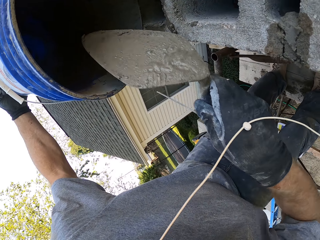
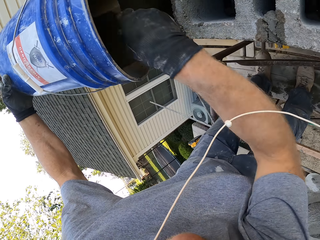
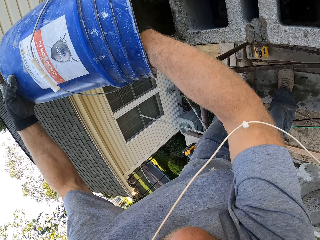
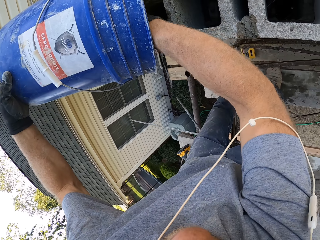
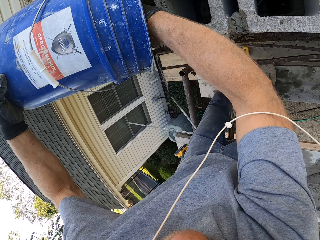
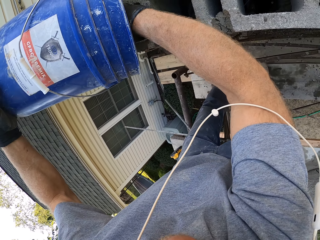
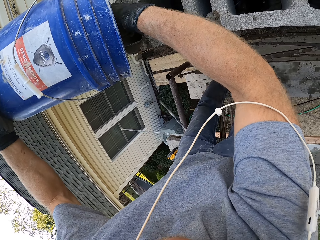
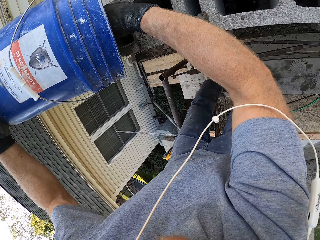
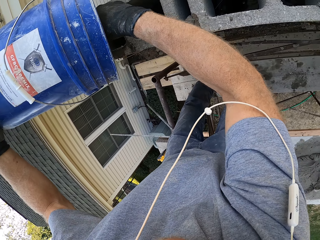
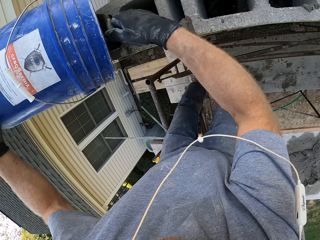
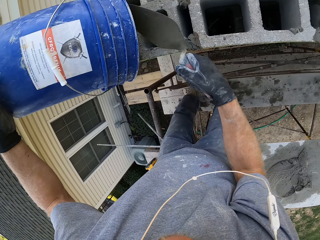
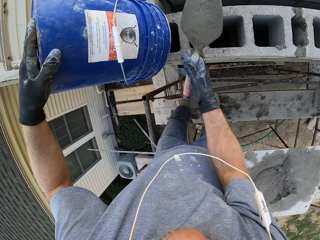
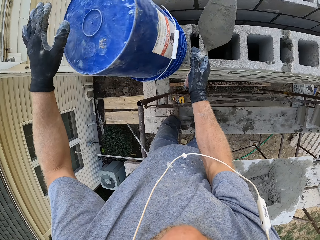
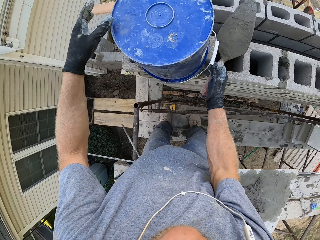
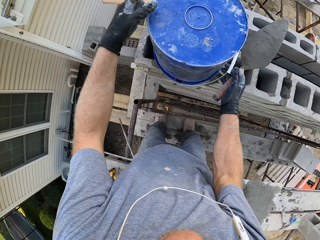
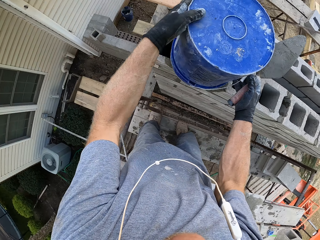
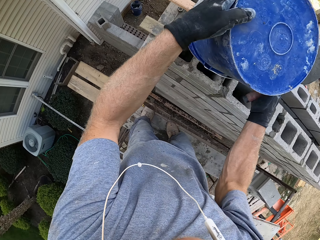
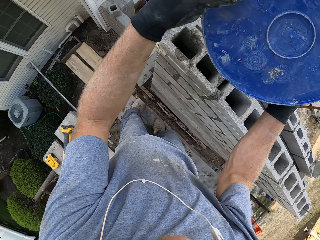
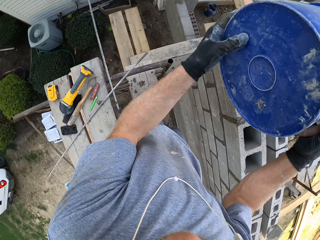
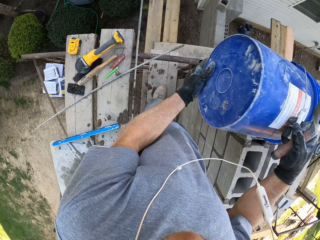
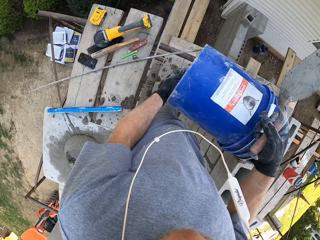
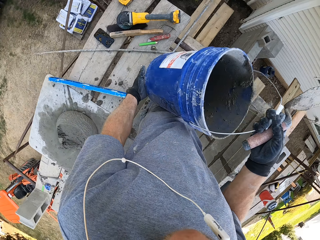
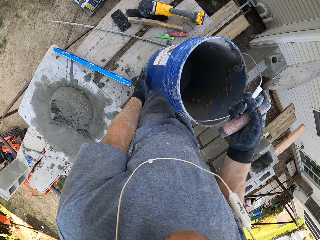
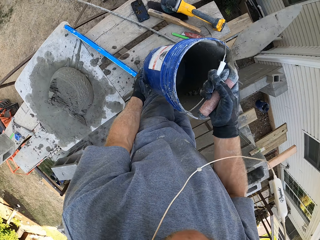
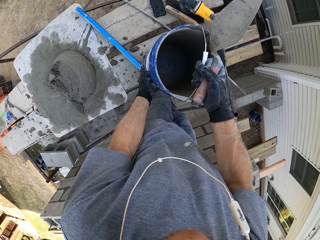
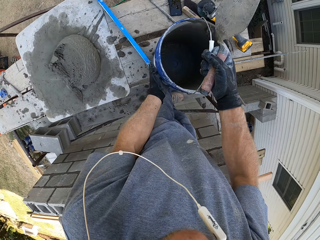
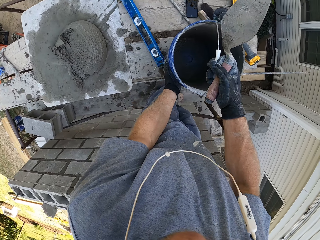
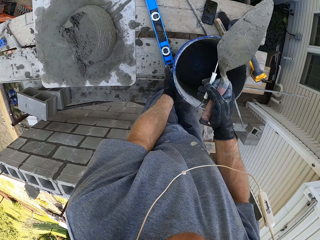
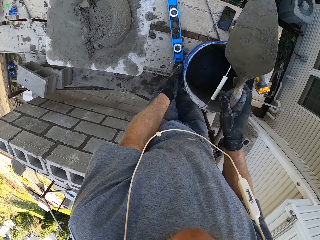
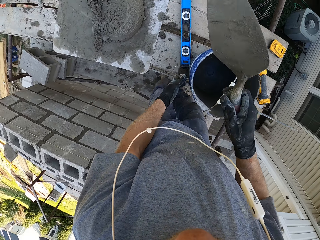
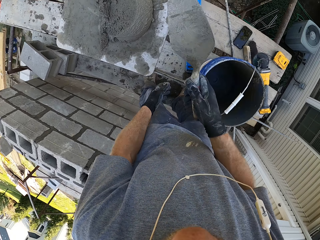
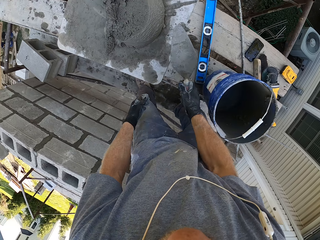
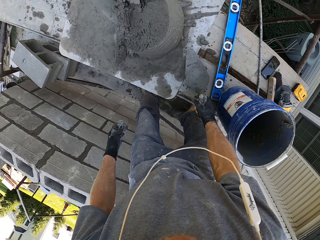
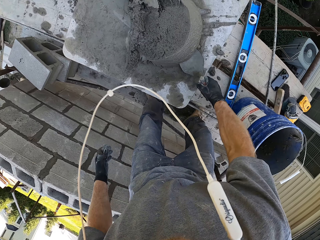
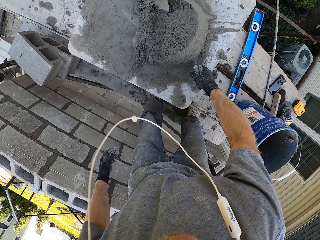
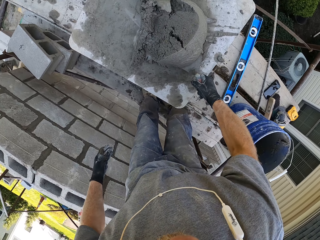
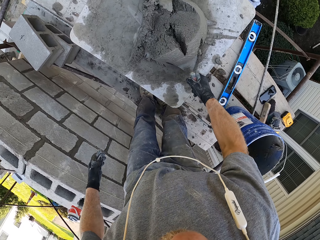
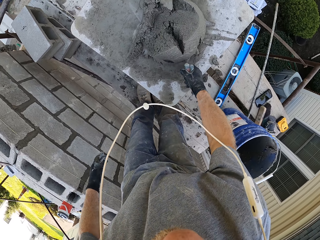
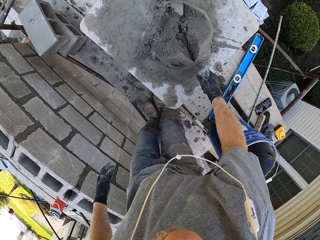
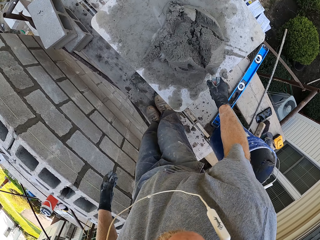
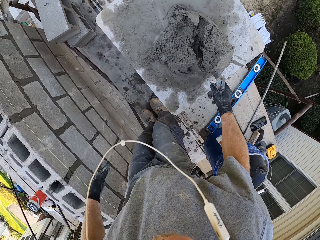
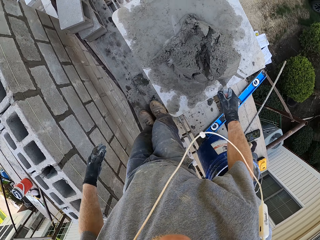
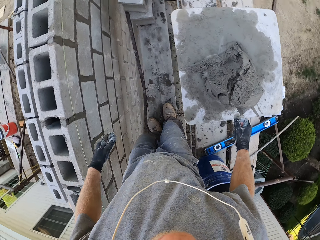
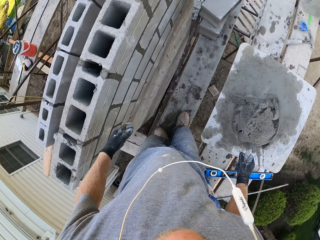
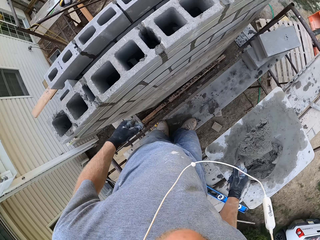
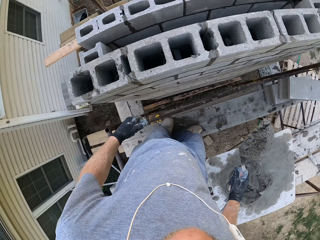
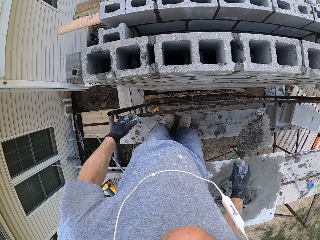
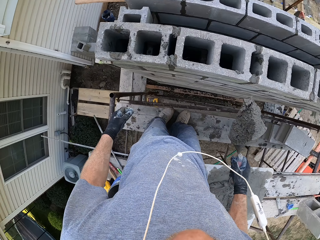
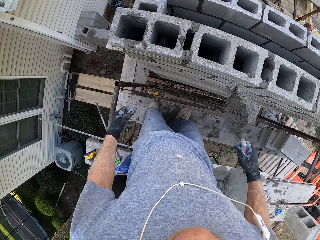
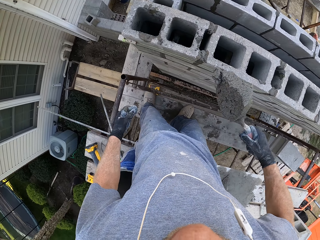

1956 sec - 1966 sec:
The camera wearer turns the bucket. They carry the bucket. They place the bucket on the construction ladder. They scoop some mortar.

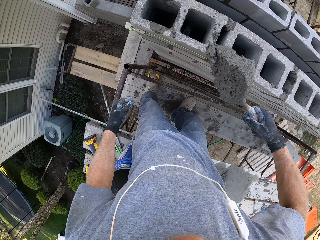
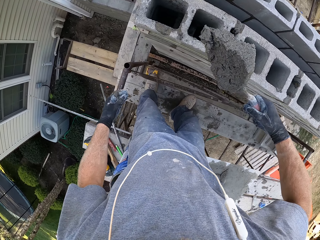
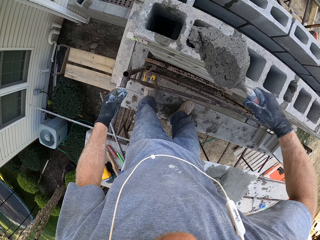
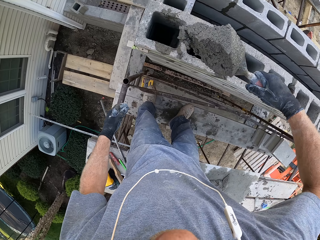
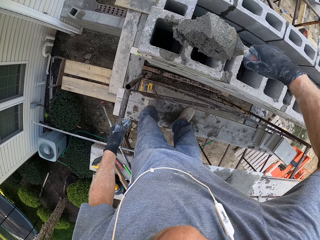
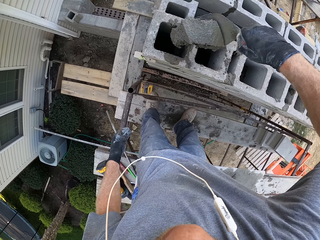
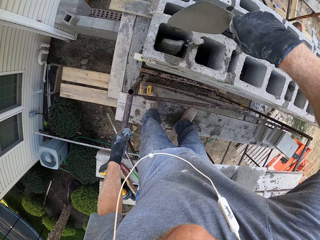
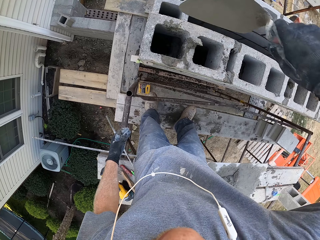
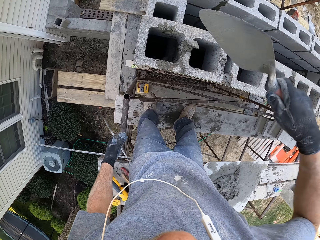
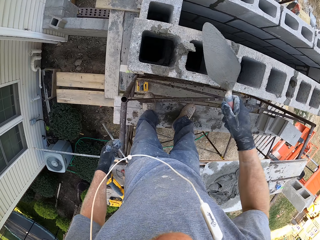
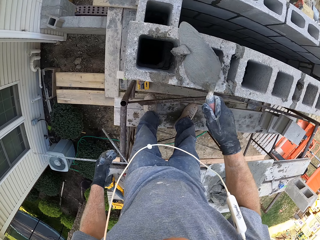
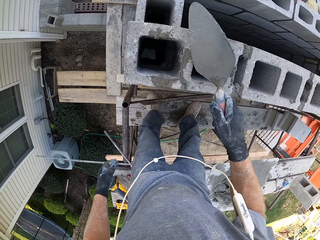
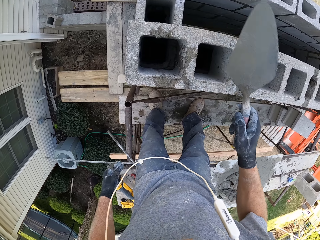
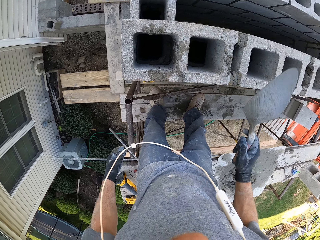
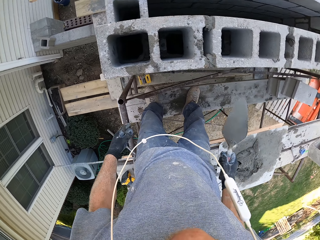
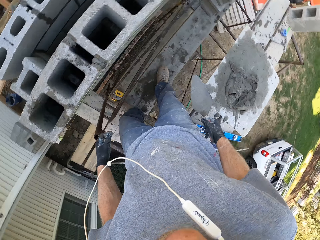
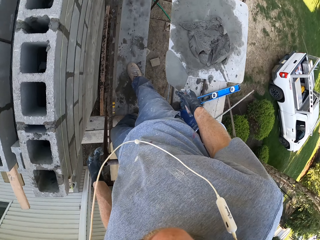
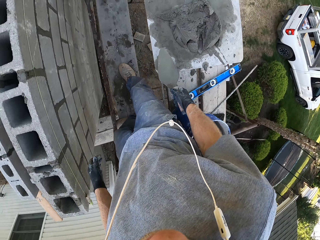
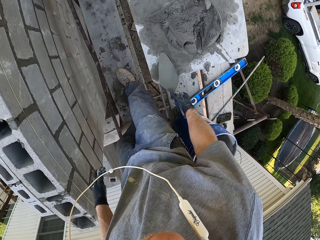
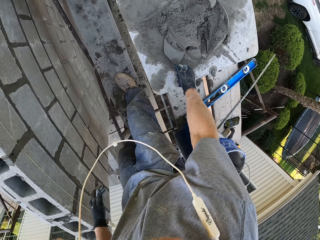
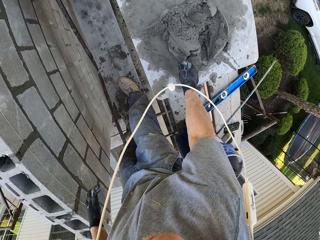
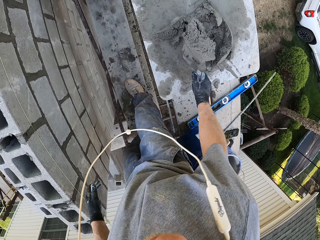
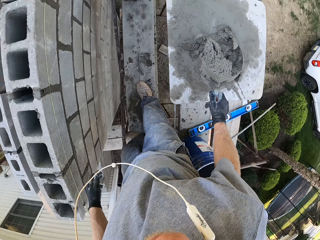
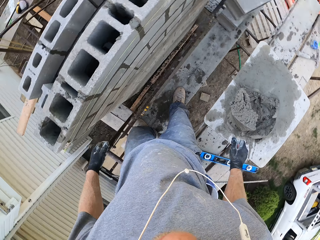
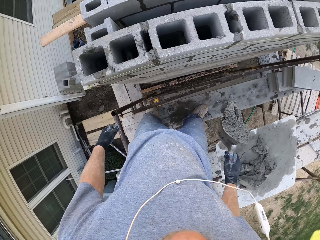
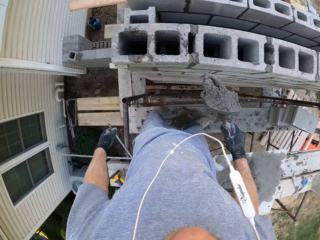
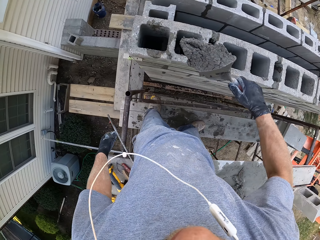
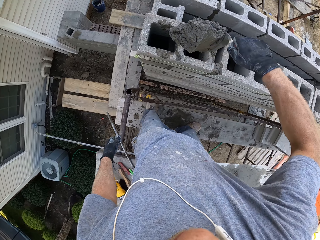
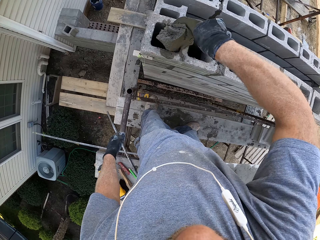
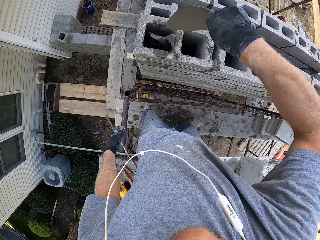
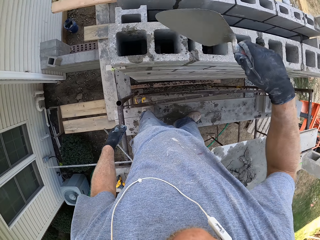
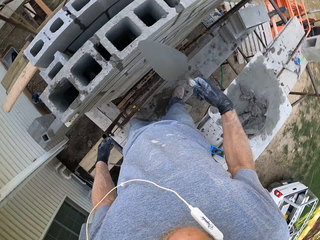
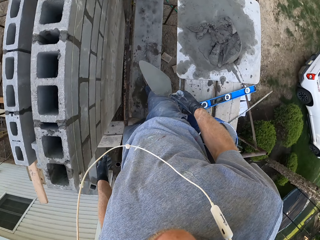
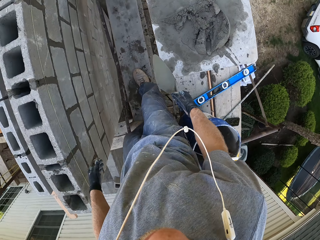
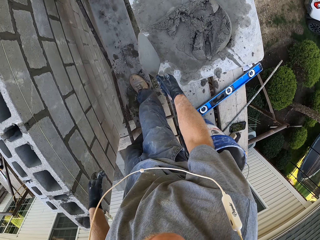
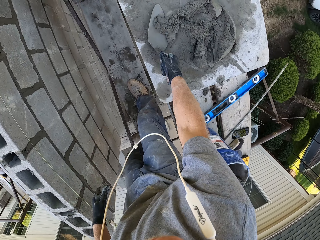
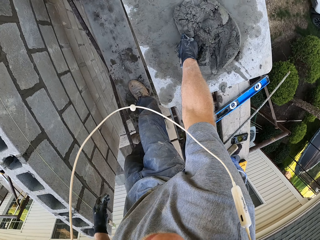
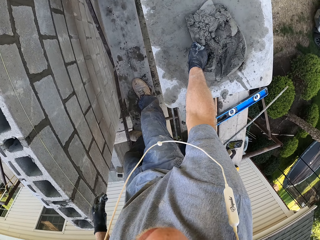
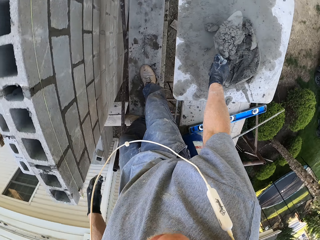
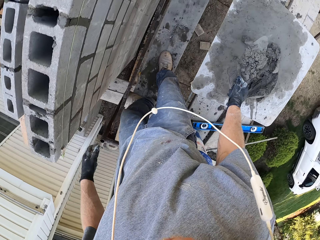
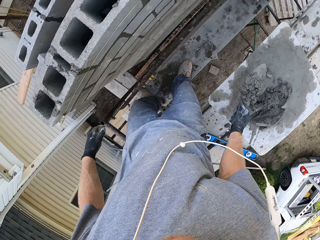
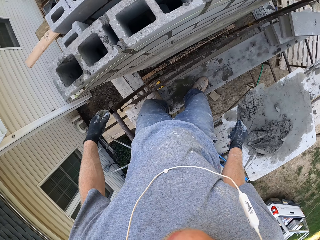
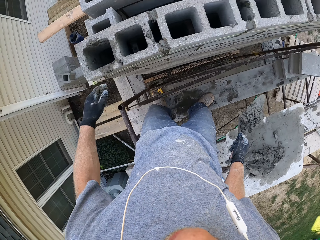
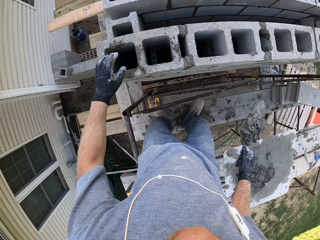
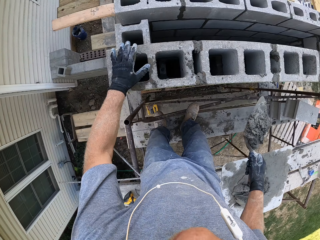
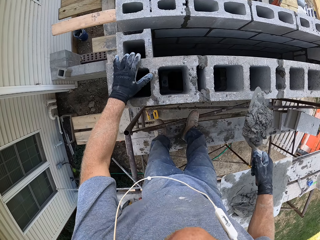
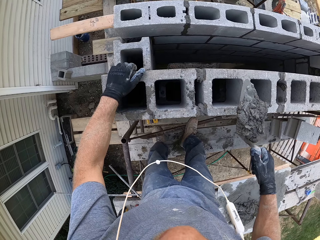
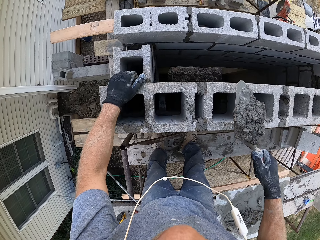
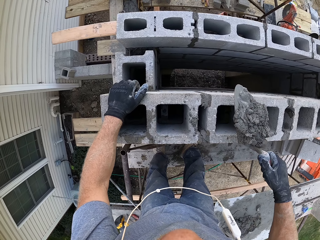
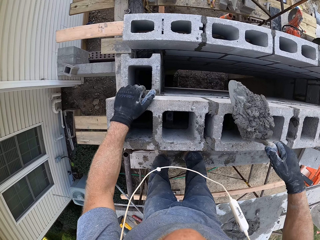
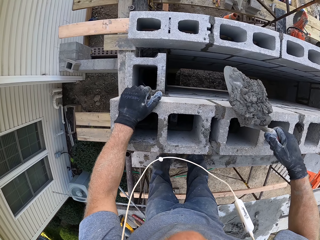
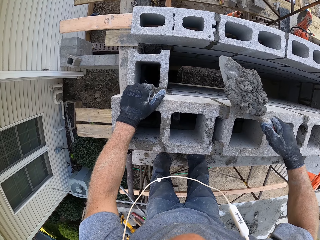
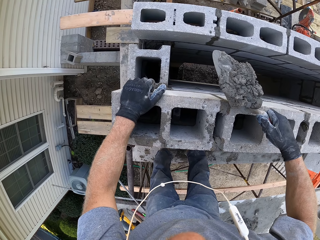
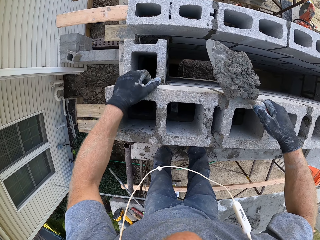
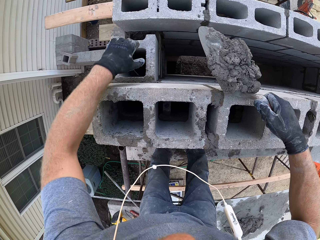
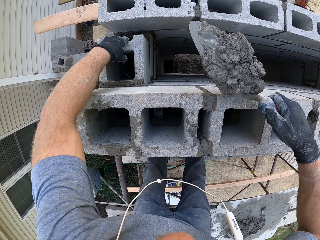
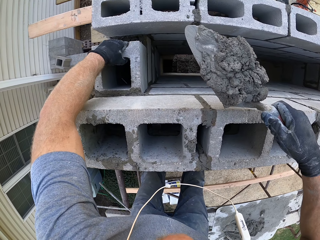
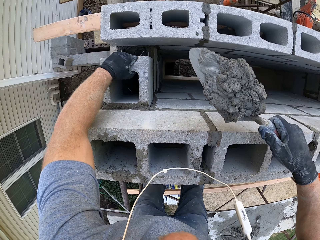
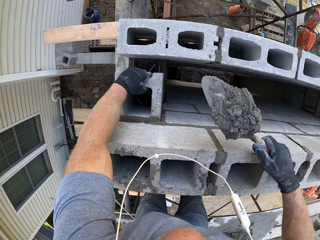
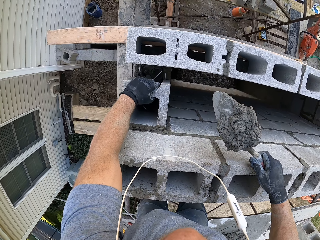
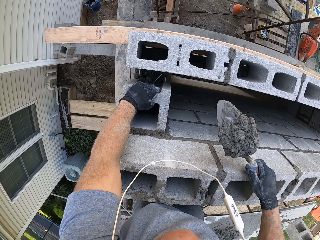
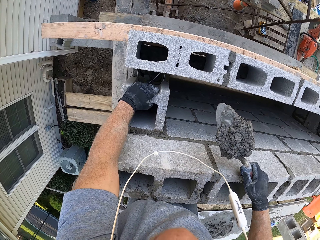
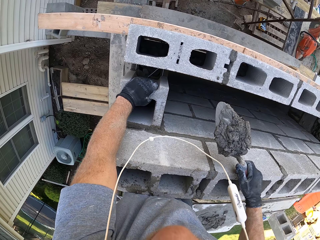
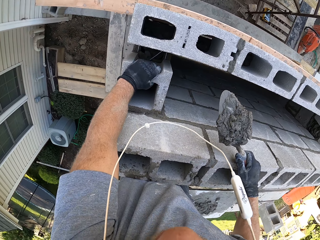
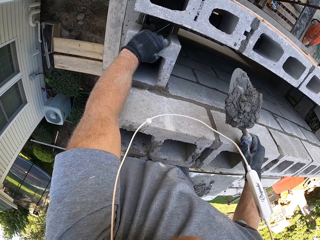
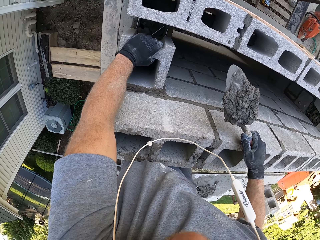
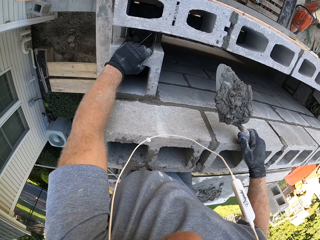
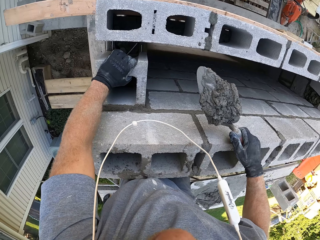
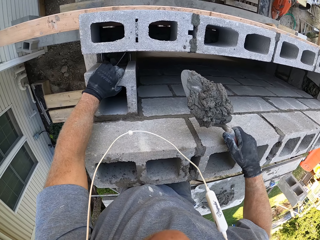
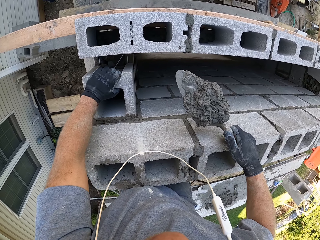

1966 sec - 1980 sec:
The camera wearer pours the mortar. They scoop some mortar. They pour the mortar. They scoop some mortar. They touch the wall. They remove the hand from the wall. They scoop some mortar.
